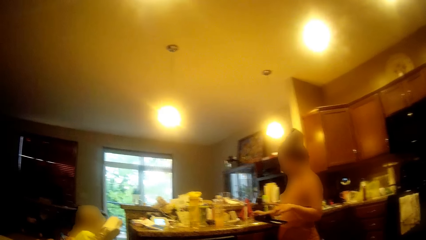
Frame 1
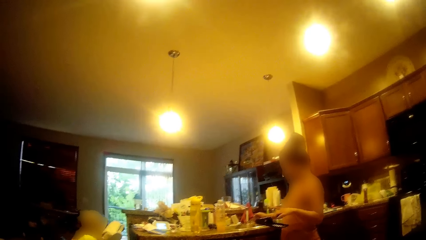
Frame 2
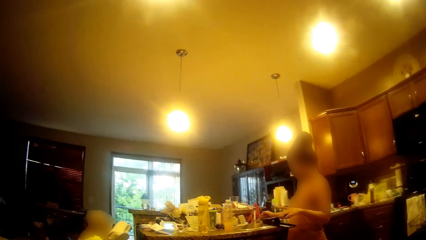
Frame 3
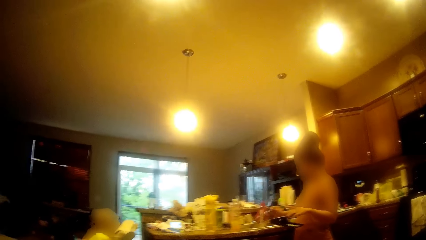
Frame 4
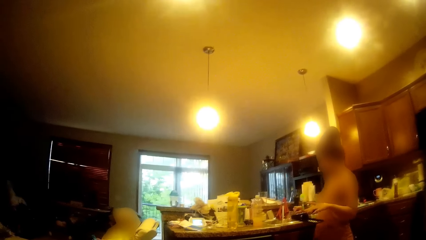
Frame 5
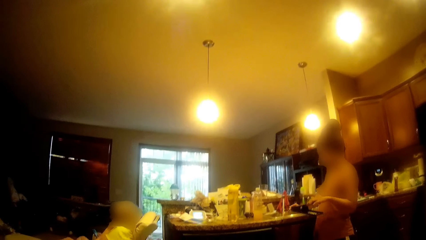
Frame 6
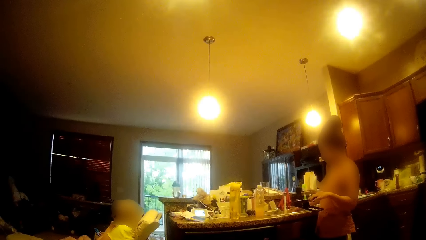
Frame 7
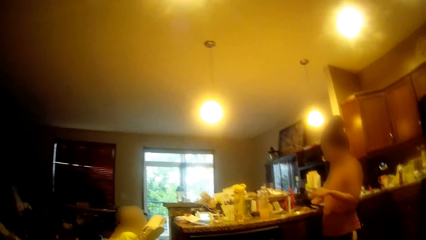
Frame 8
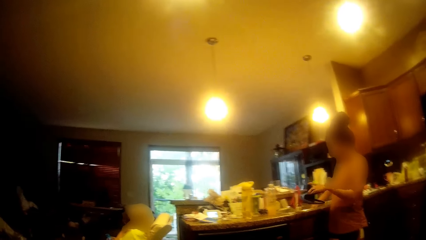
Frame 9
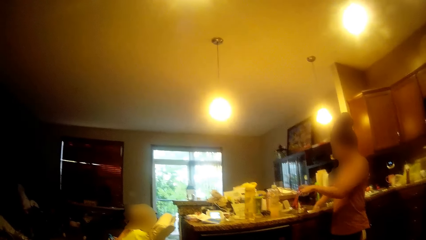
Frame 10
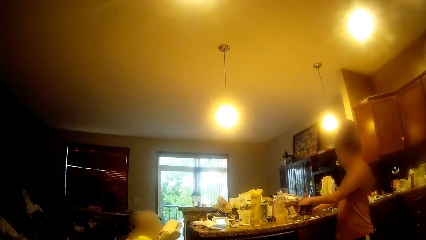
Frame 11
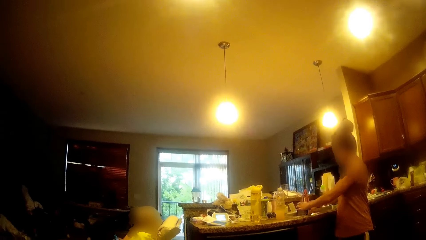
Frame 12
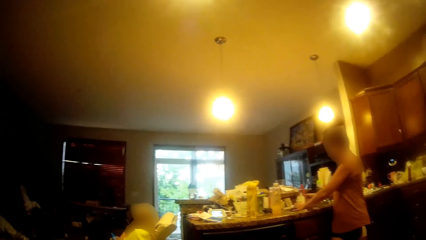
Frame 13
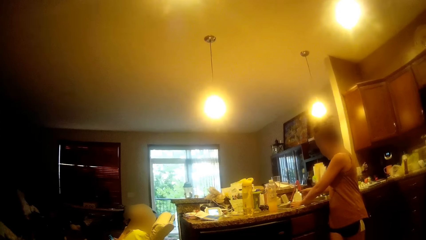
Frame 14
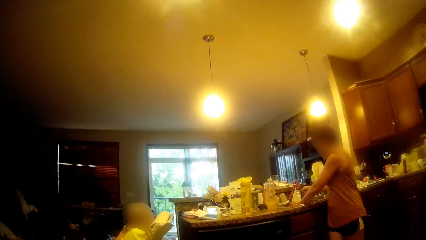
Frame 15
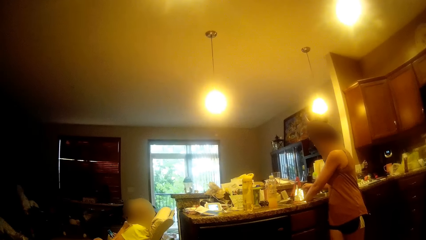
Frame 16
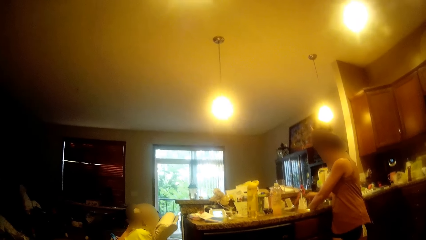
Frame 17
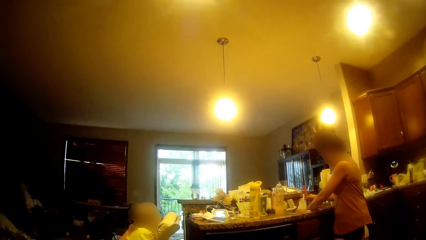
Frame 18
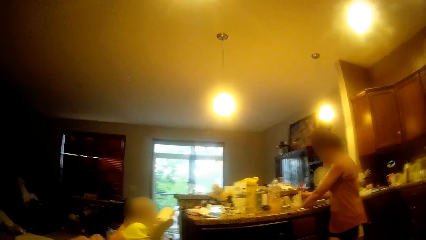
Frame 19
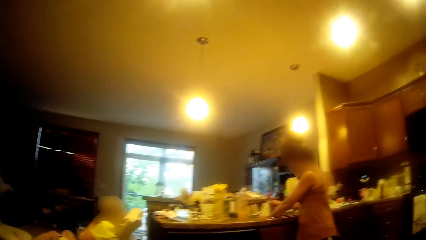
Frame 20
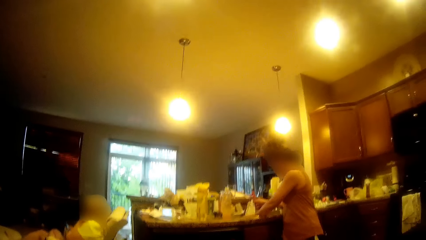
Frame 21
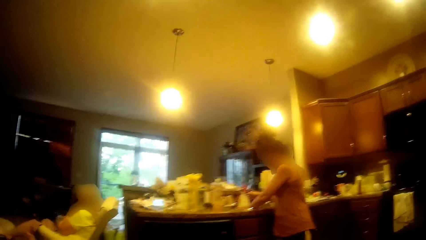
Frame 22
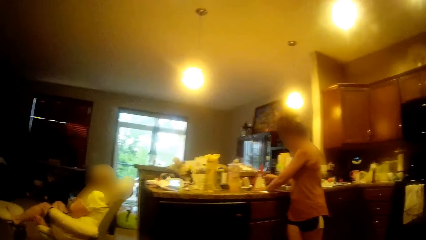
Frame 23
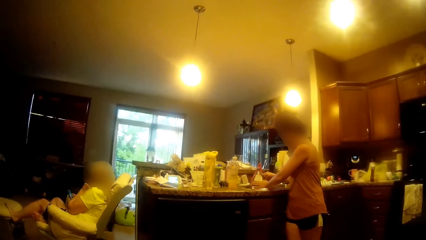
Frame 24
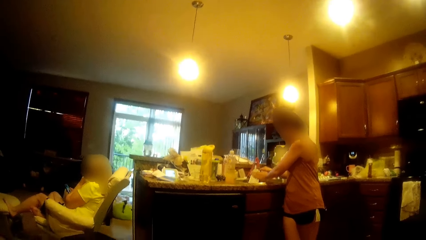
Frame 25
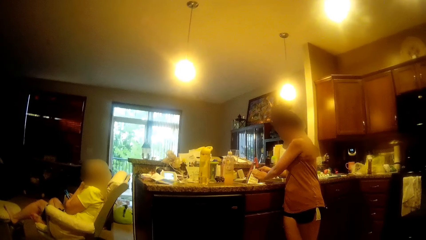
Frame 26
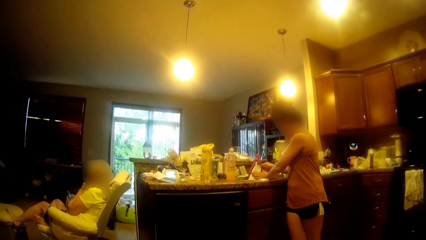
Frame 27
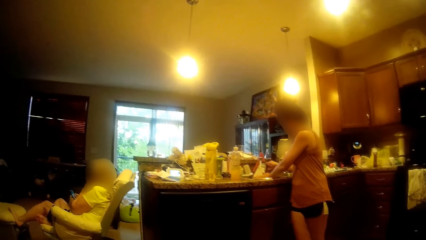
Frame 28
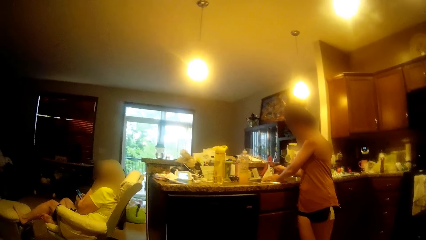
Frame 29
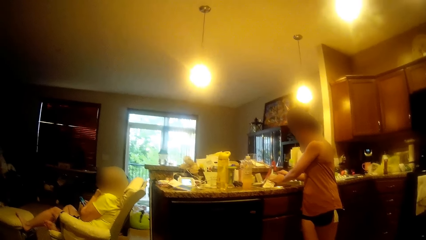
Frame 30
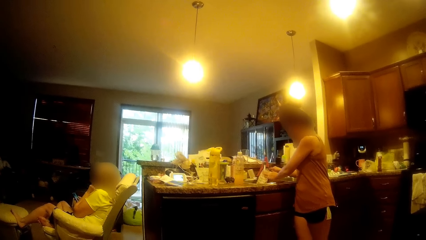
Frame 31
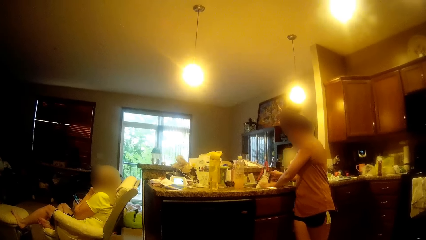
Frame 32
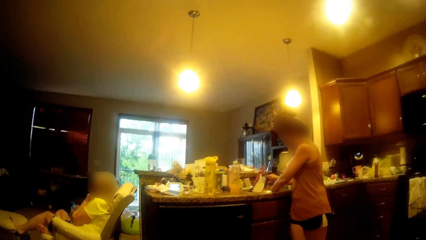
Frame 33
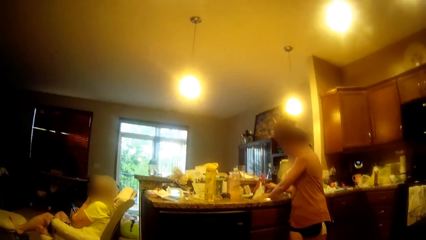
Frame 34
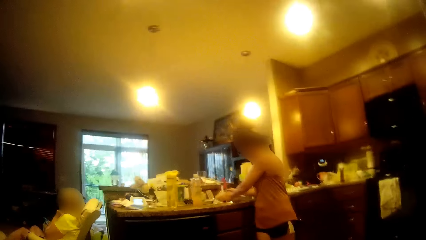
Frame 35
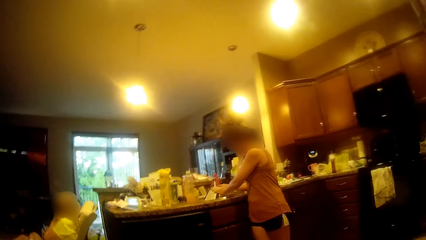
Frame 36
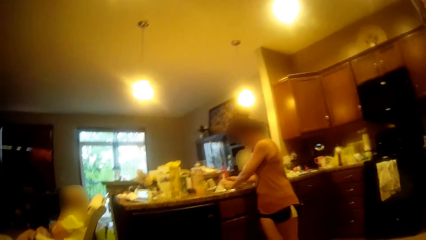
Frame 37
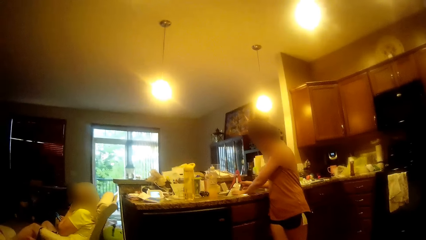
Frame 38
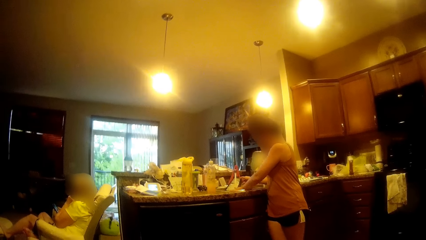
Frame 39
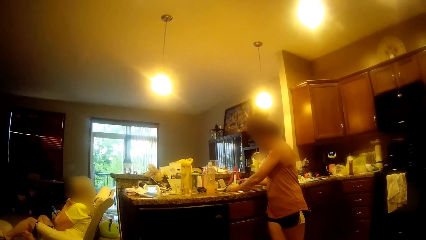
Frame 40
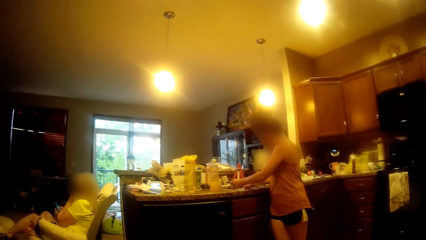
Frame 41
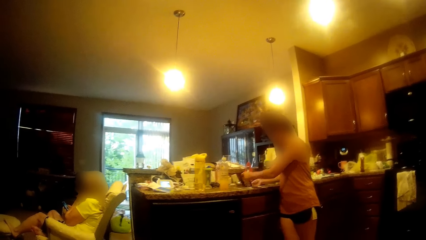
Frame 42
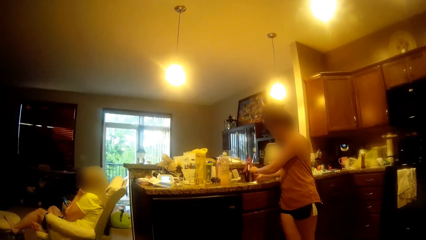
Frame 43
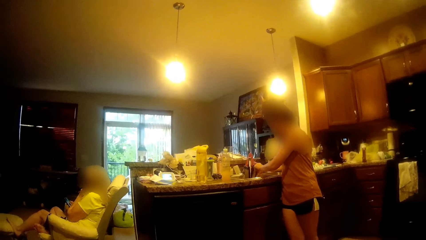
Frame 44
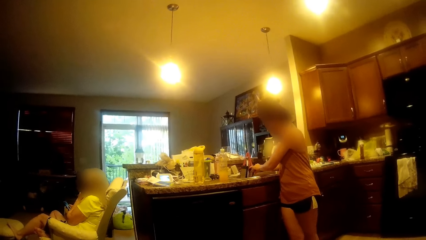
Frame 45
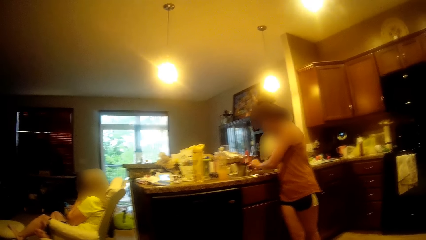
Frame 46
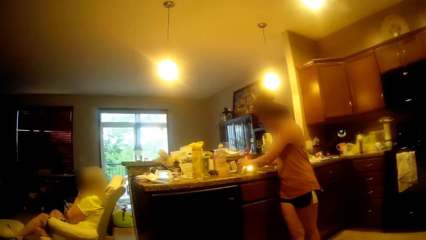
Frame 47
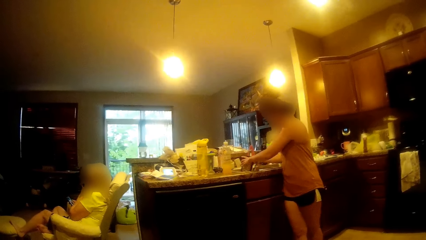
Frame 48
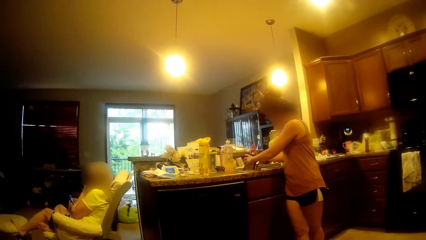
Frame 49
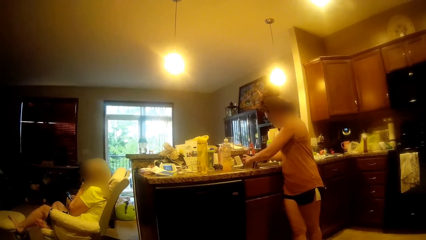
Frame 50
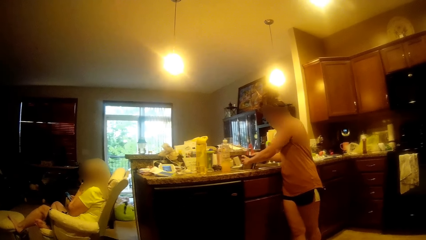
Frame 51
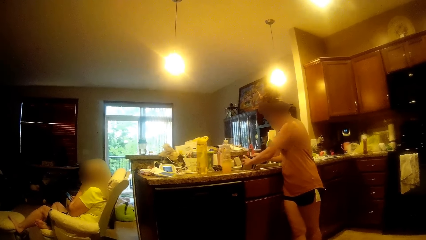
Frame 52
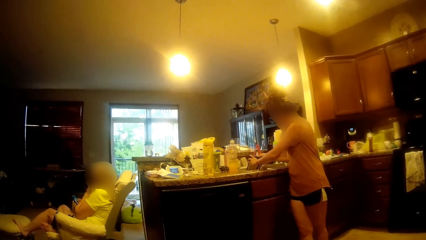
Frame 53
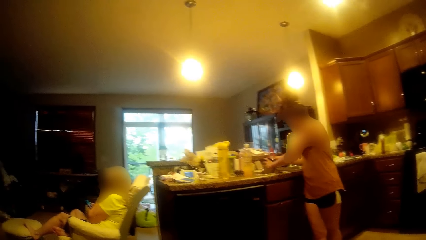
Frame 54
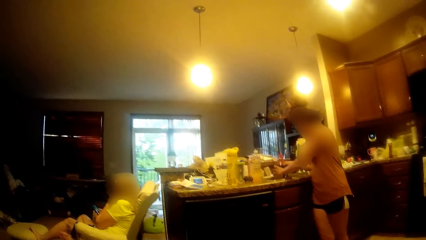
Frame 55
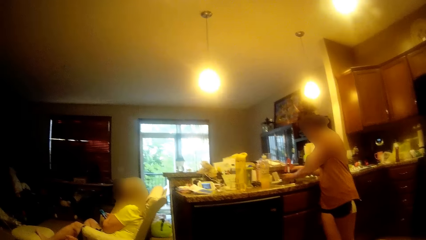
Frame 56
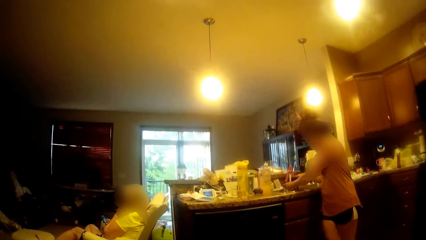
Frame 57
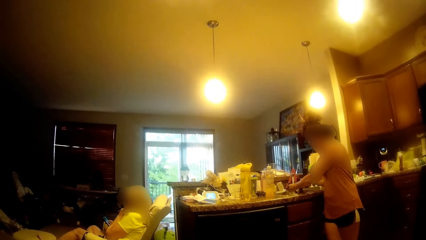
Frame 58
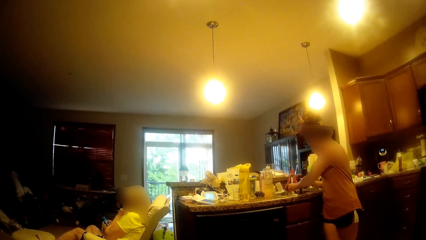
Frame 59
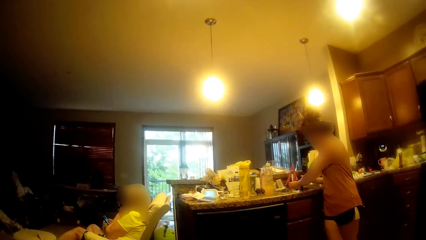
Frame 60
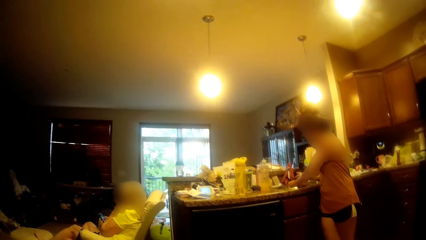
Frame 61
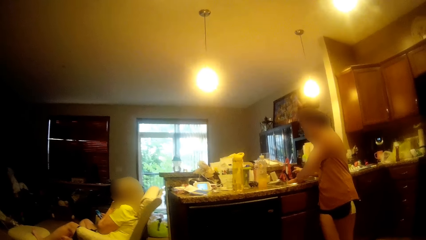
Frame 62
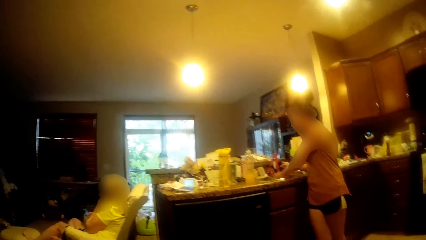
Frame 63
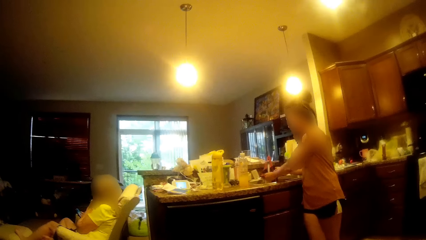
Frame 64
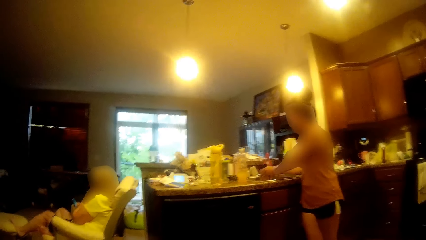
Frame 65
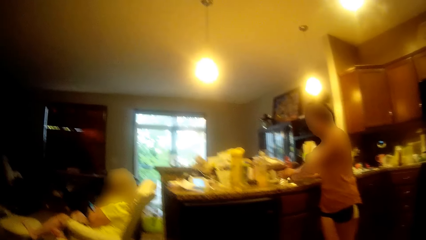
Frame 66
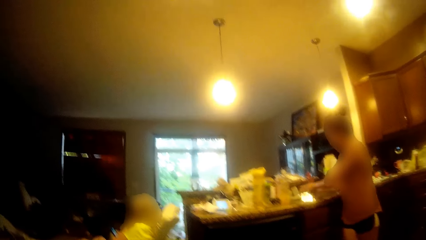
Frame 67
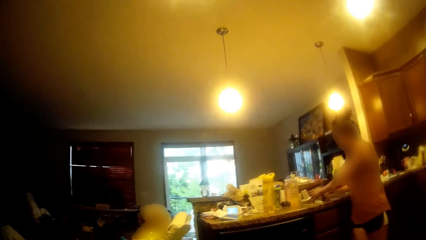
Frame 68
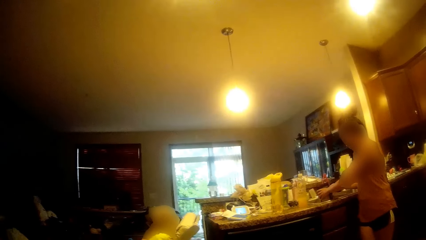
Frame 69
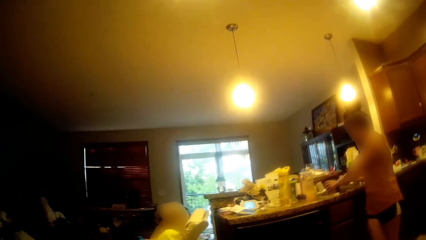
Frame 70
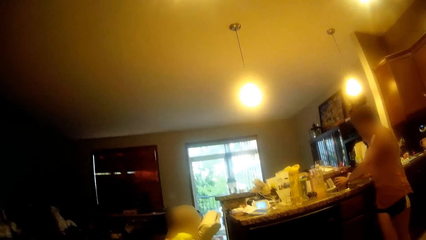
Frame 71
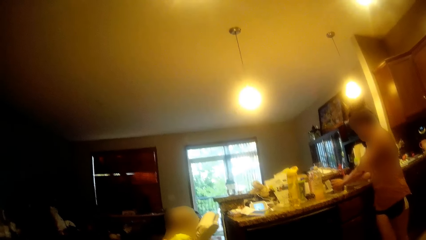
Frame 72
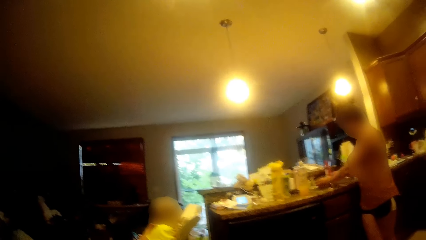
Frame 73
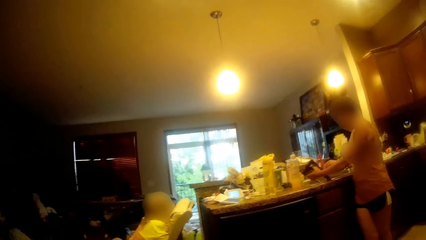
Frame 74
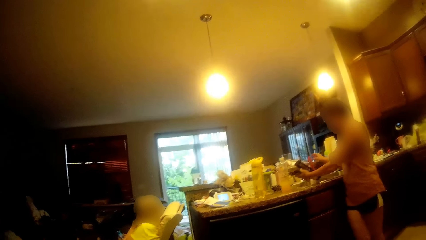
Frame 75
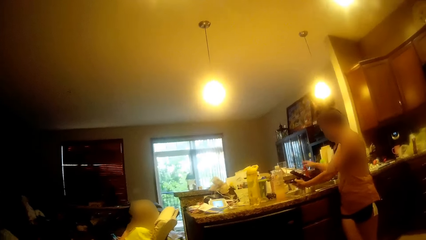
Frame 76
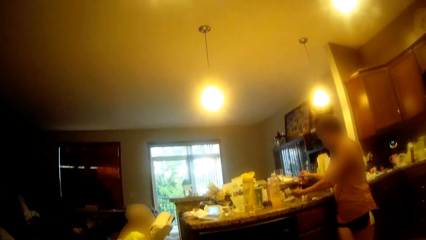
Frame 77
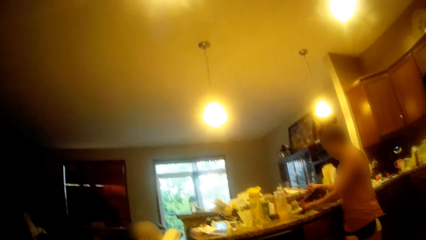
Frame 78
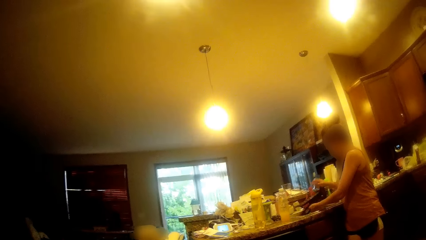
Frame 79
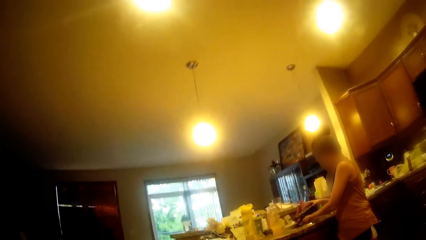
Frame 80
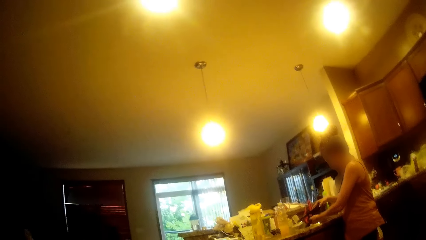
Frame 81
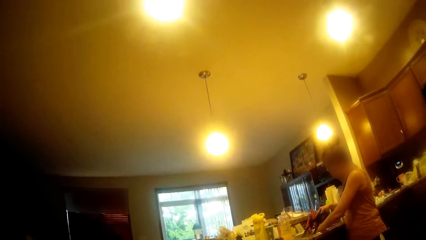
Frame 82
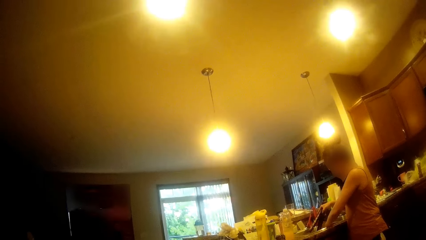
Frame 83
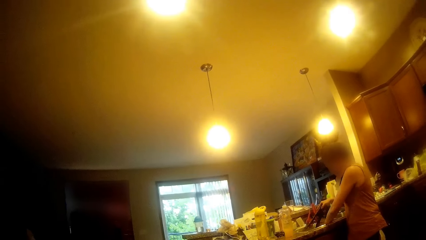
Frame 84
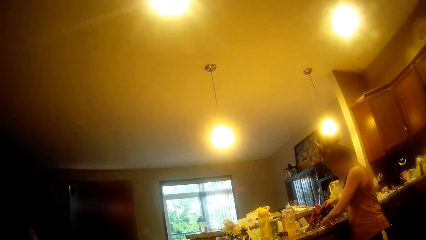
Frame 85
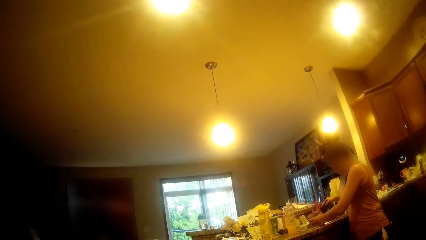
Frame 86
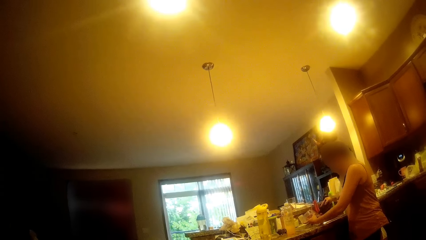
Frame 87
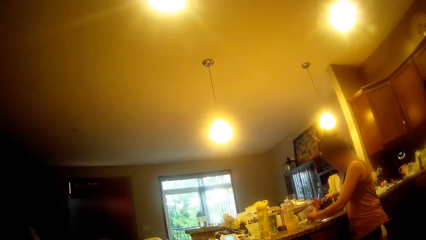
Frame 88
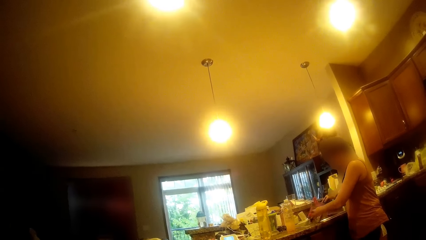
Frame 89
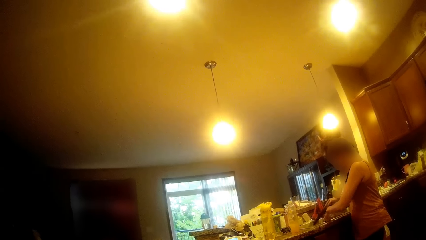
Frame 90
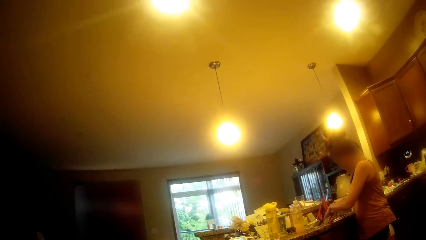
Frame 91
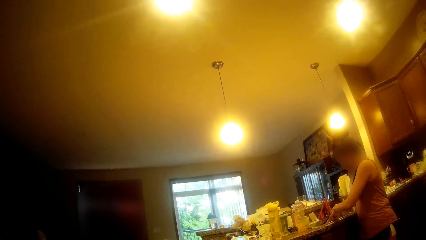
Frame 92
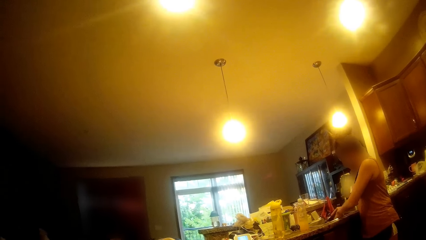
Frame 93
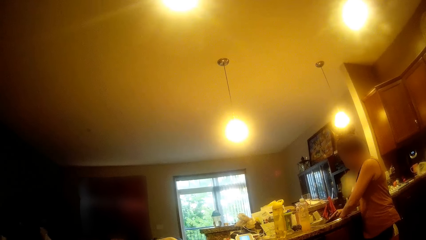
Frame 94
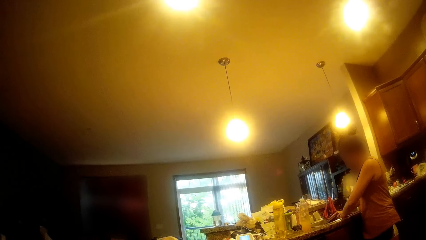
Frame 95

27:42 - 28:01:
A woman rinses the grater with both hands with water from the sink tap. Another woman closes the sink tap with her right hand. The first woman holds the grater in her left hand. The first woman removes her left hand from the grater. The first woman picks up the plate inside the sink with her left hand.
